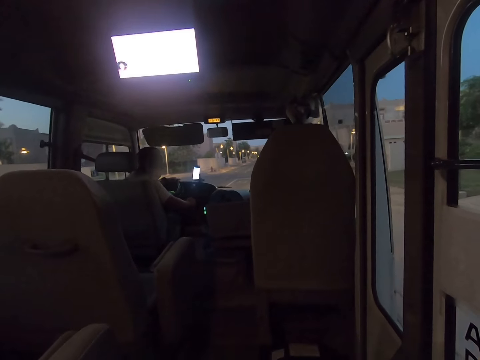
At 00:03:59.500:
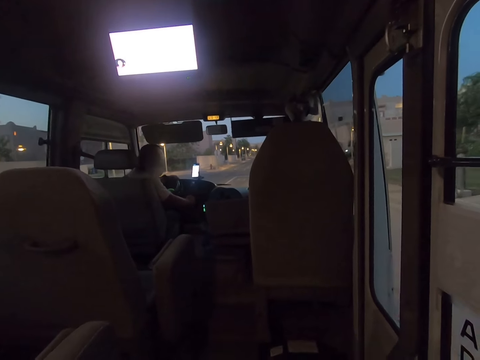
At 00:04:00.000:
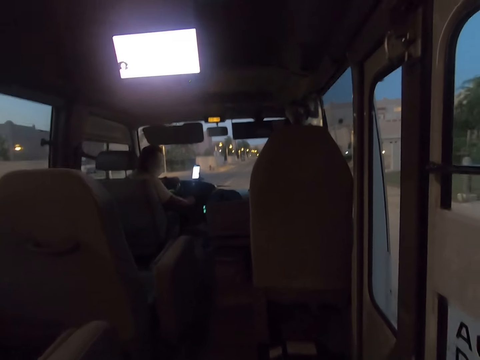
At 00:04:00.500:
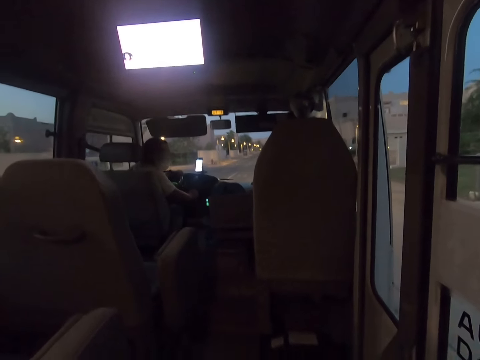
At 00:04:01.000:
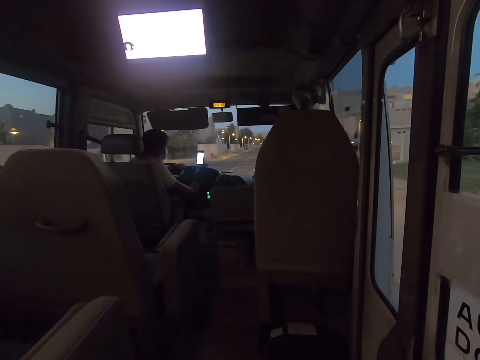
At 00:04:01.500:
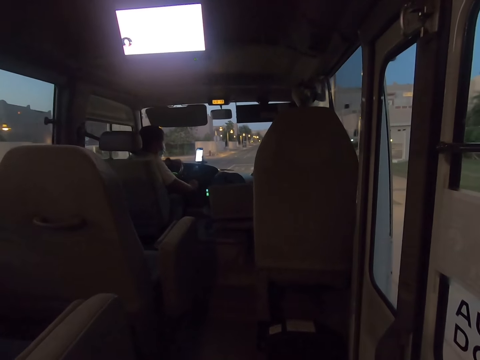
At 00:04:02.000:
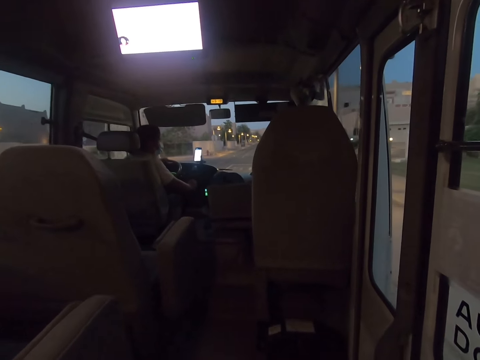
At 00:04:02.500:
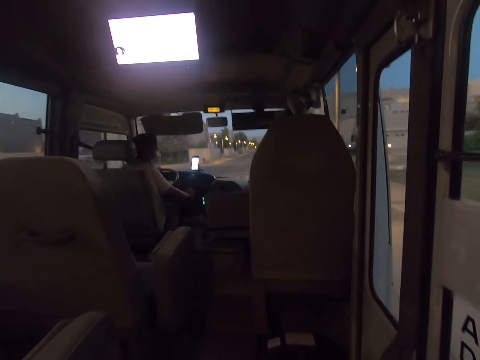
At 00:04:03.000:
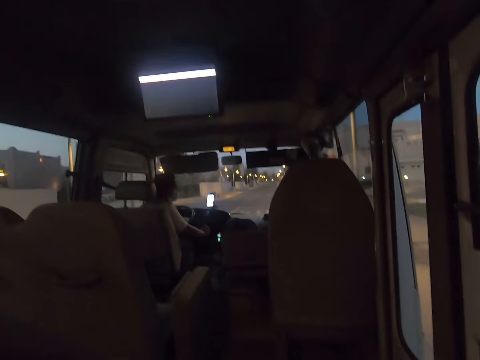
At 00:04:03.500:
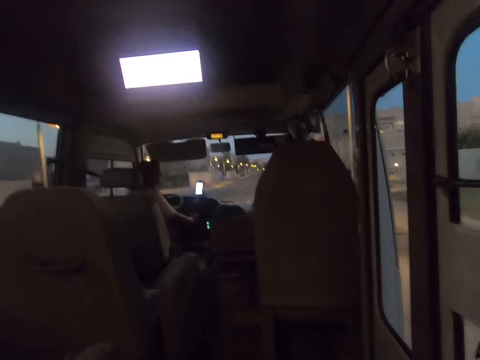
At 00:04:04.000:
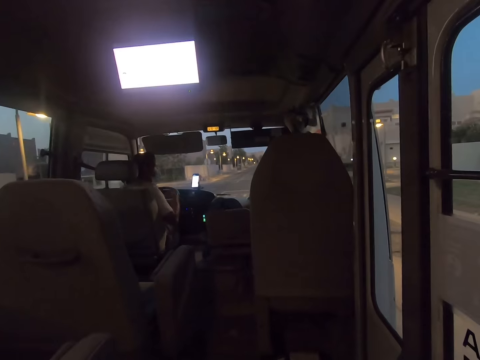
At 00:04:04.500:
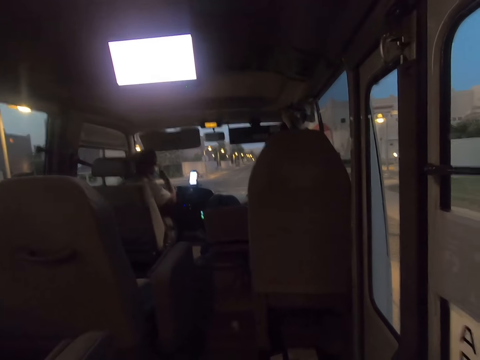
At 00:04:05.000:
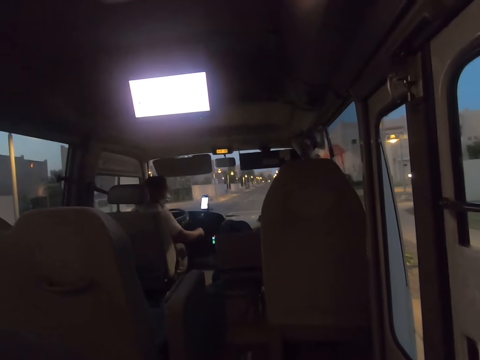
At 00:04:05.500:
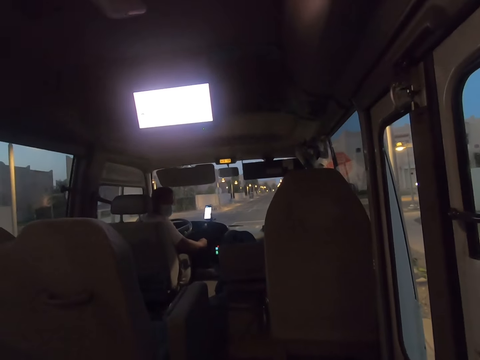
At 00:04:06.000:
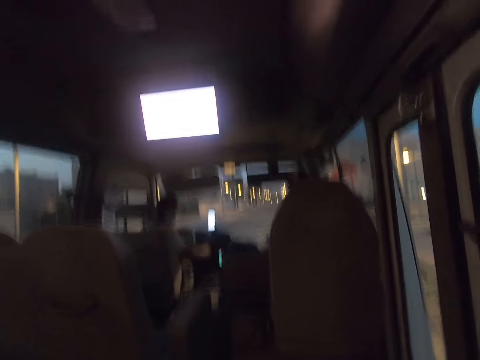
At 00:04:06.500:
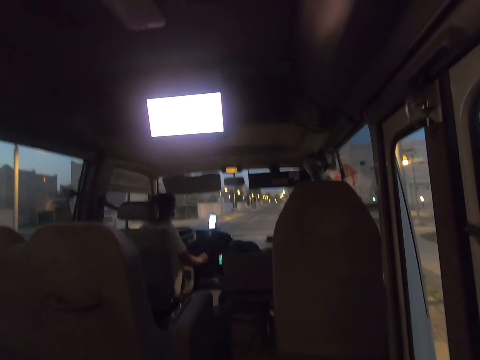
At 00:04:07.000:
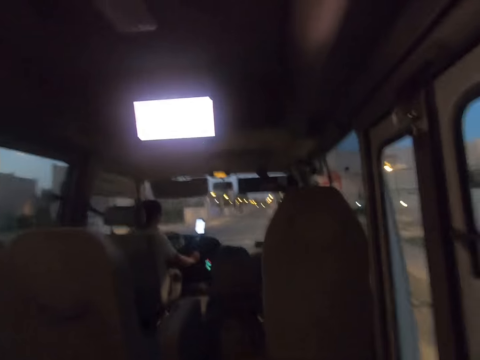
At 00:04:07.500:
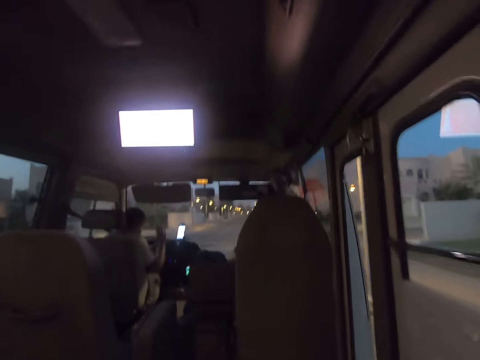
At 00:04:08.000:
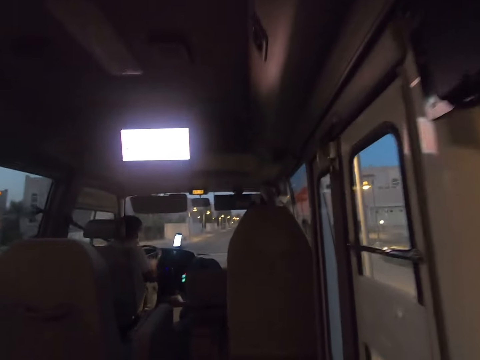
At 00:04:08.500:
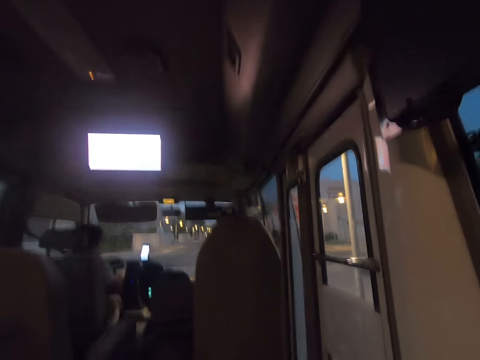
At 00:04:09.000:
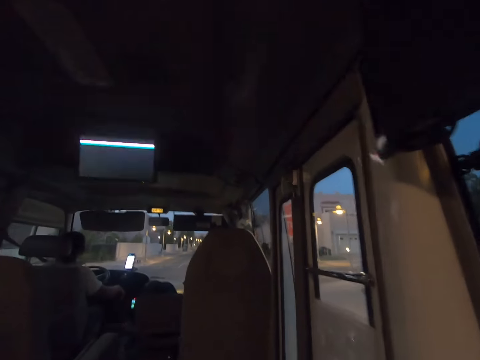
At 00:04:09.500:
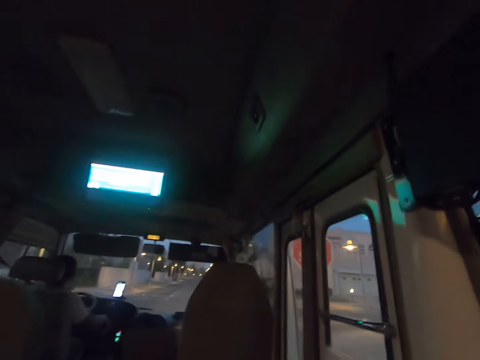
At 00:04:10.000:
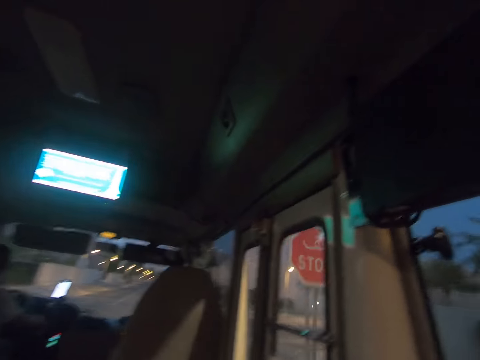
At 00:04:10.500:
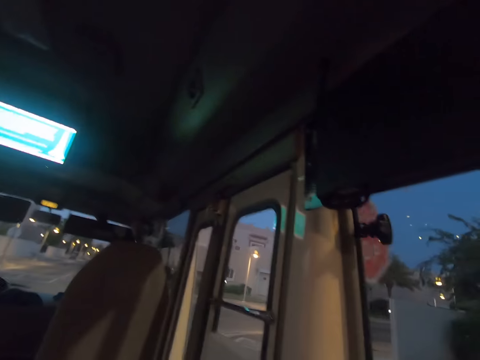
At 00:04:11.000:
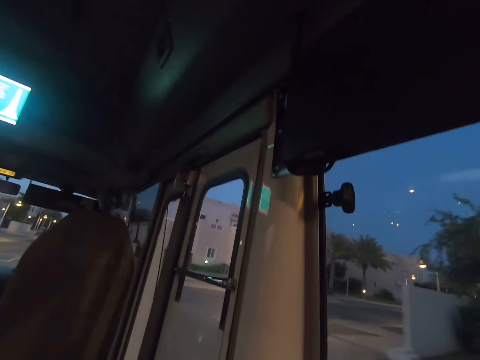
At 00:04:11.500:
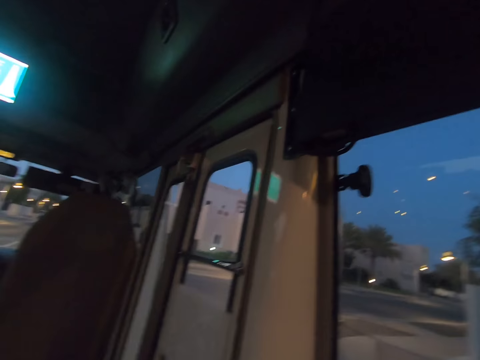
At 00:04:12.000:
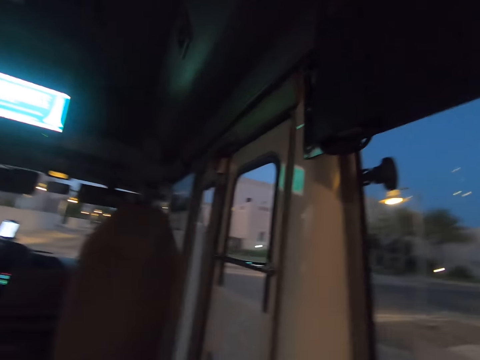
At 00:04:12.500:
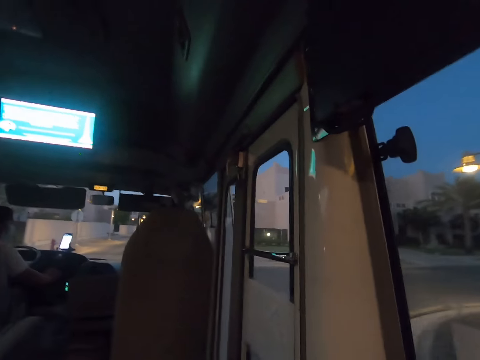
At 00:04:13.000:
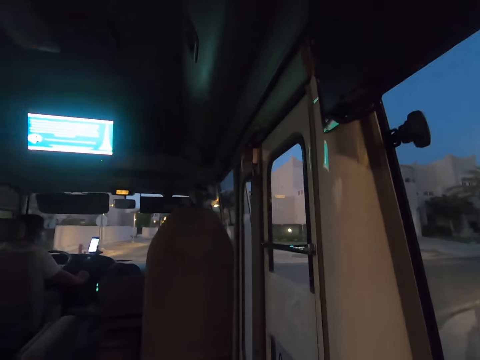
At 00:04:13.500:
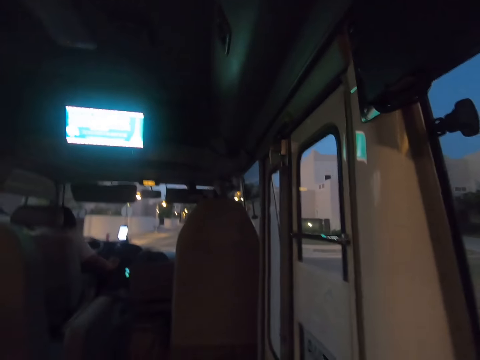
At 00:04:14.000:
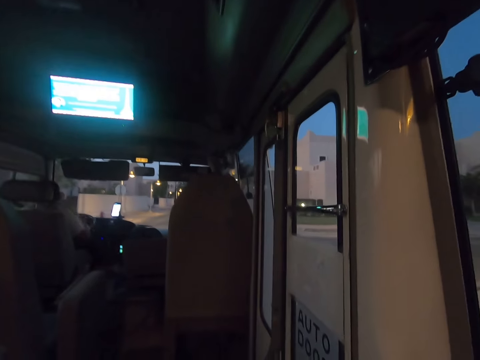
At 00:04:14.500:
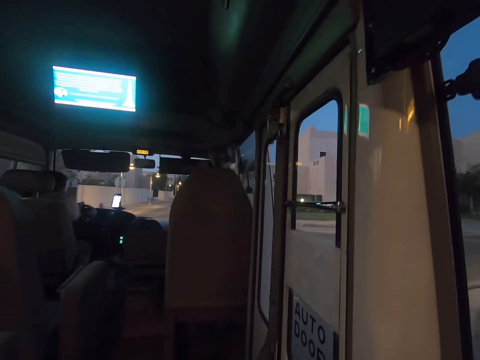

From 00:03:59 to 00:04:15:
The camera wearer looks around. A man drives the bus. The camera wearer looks around.

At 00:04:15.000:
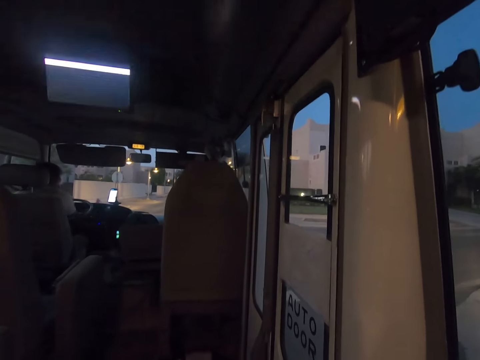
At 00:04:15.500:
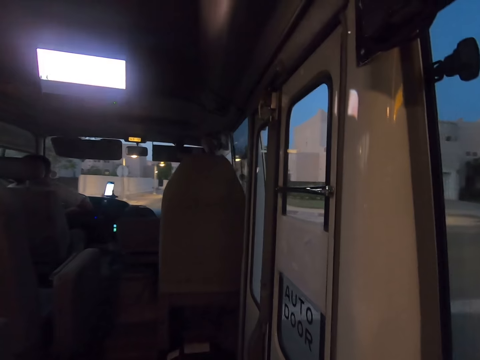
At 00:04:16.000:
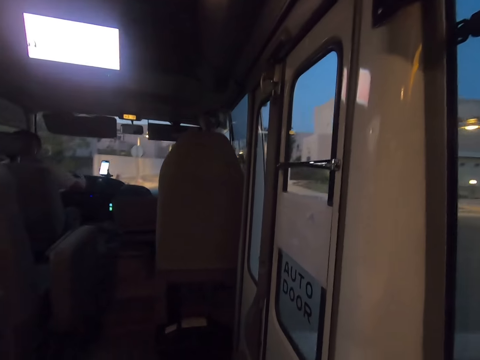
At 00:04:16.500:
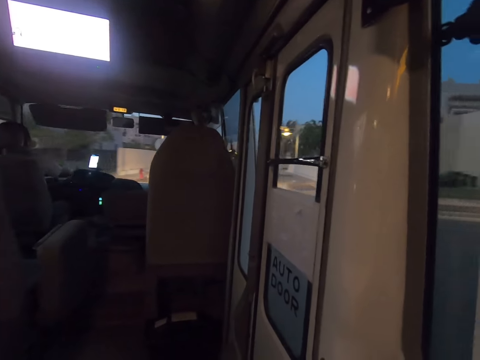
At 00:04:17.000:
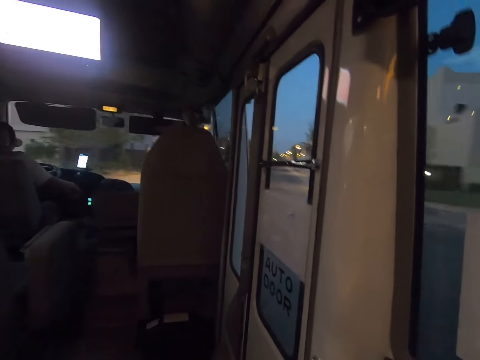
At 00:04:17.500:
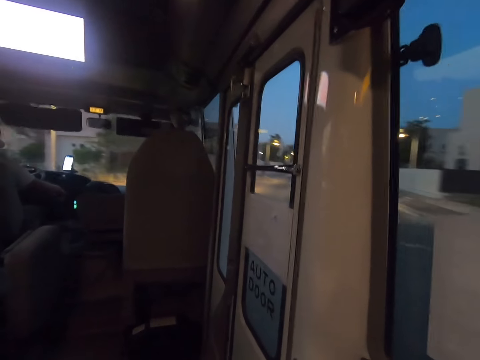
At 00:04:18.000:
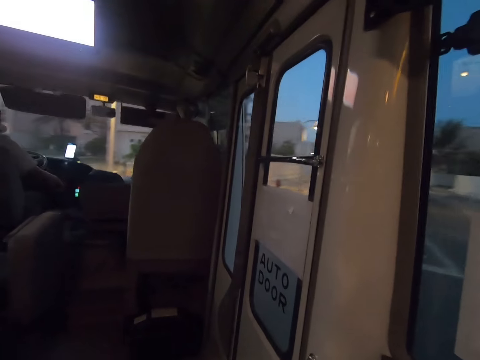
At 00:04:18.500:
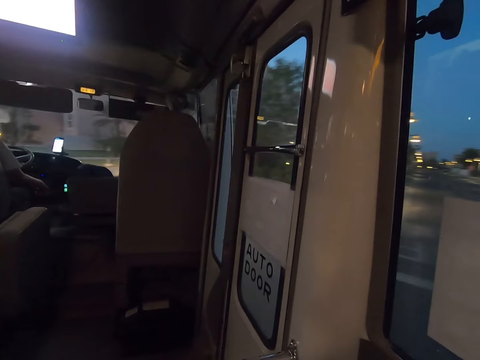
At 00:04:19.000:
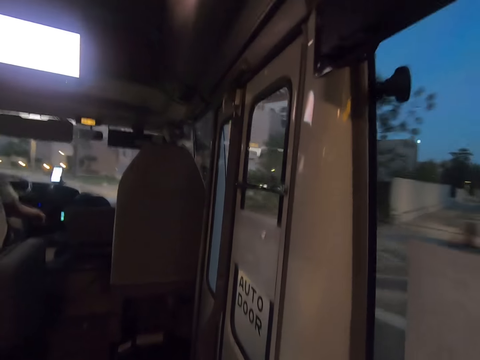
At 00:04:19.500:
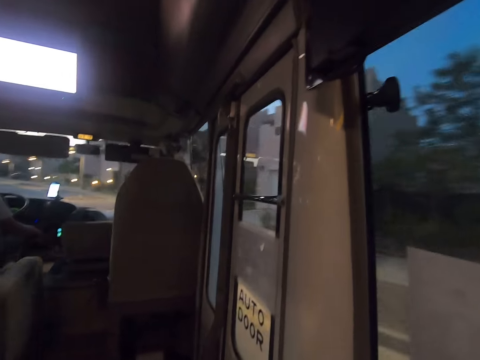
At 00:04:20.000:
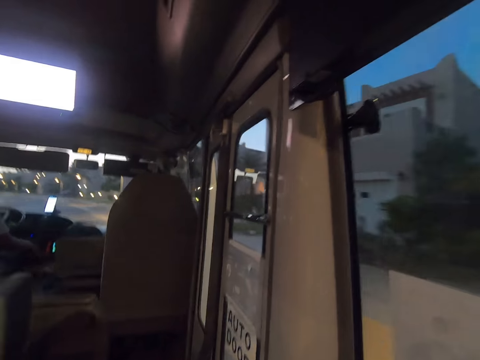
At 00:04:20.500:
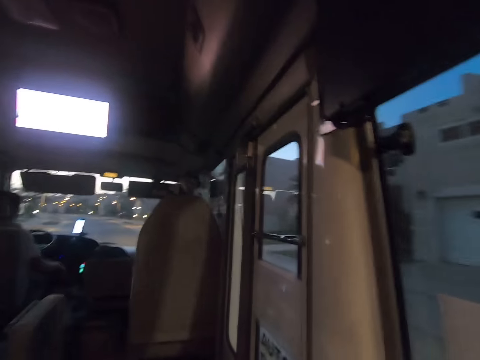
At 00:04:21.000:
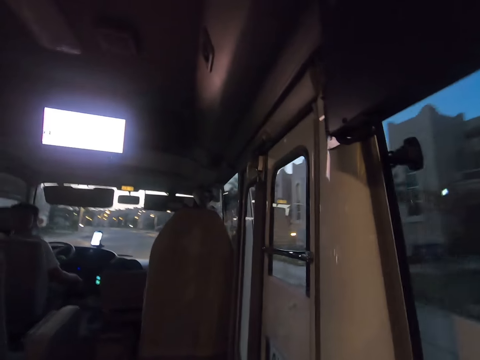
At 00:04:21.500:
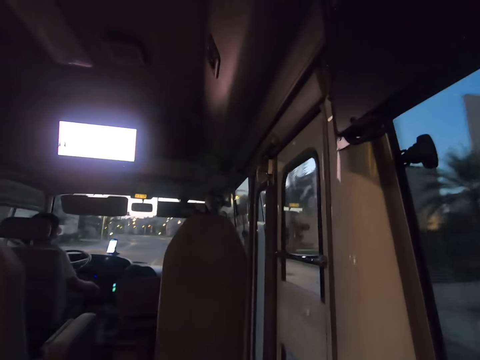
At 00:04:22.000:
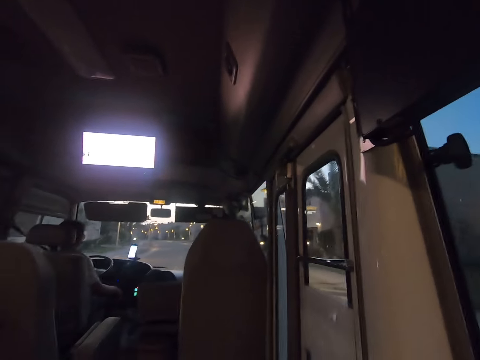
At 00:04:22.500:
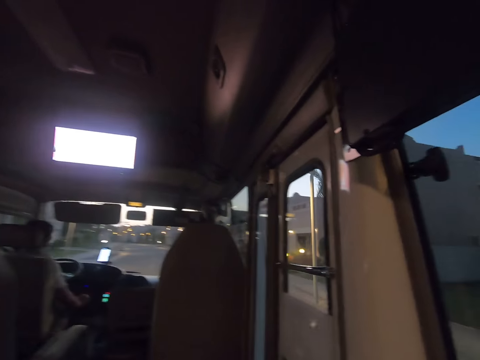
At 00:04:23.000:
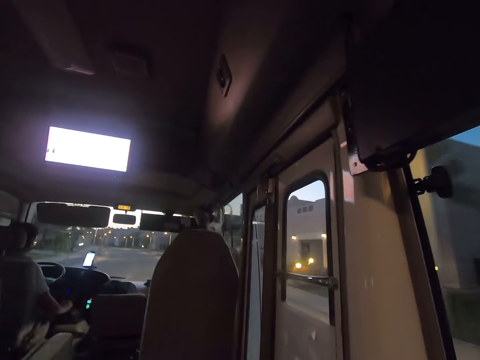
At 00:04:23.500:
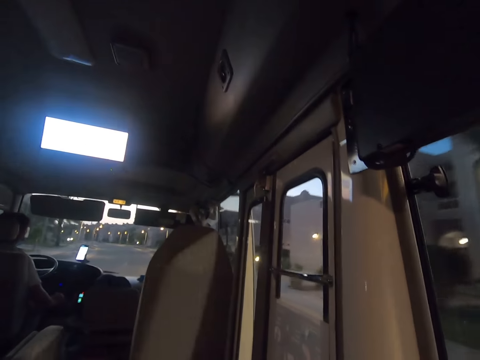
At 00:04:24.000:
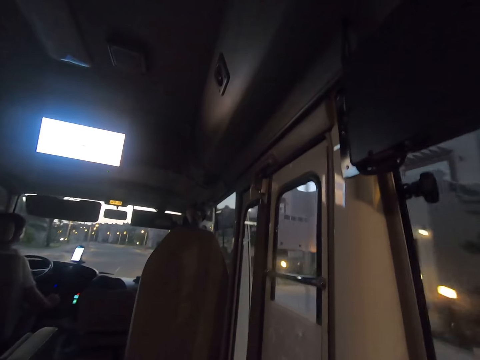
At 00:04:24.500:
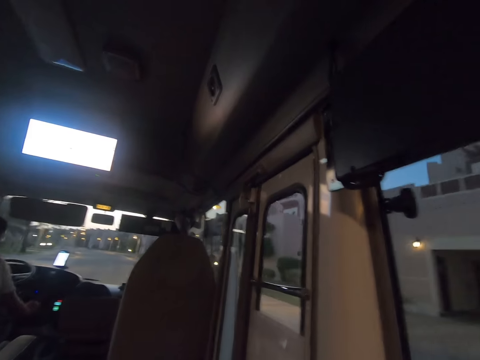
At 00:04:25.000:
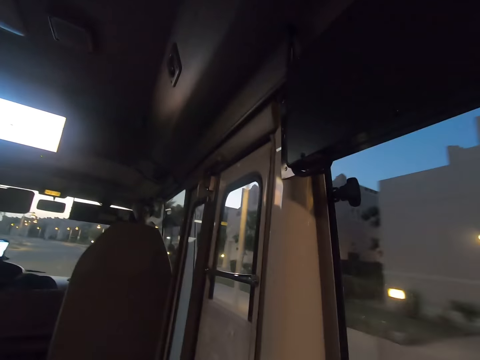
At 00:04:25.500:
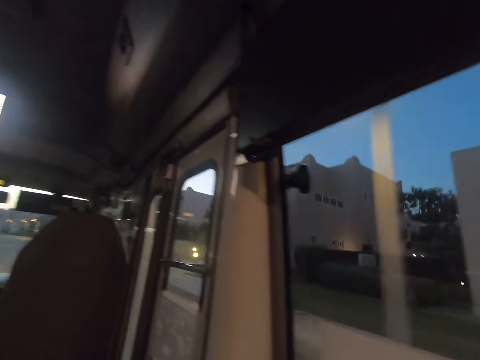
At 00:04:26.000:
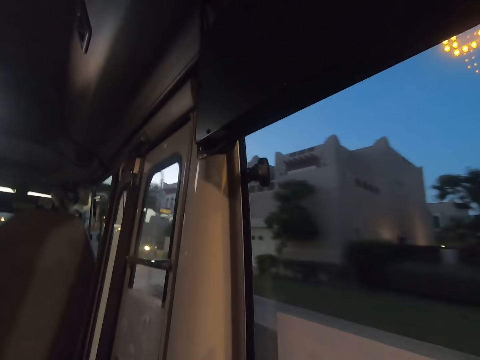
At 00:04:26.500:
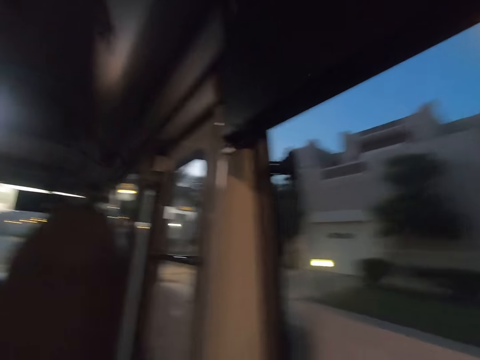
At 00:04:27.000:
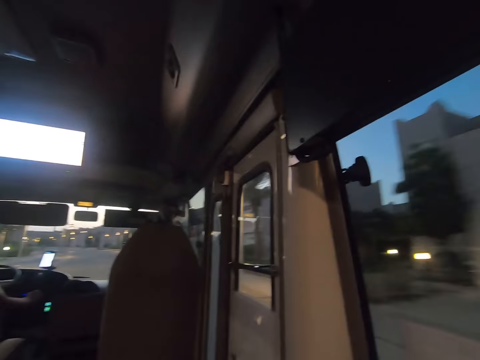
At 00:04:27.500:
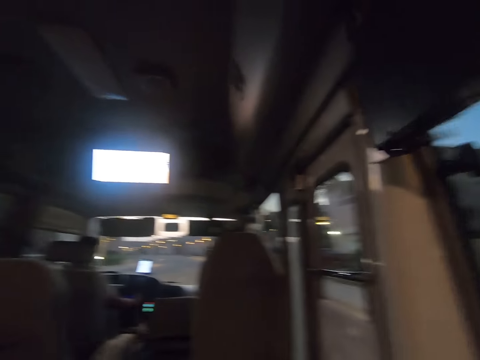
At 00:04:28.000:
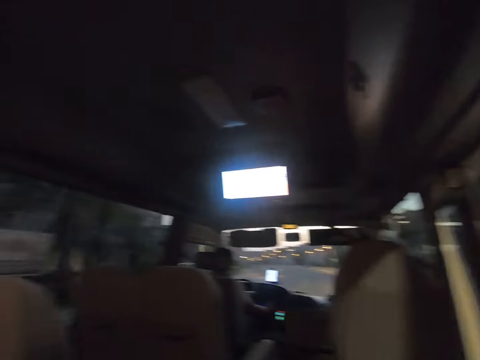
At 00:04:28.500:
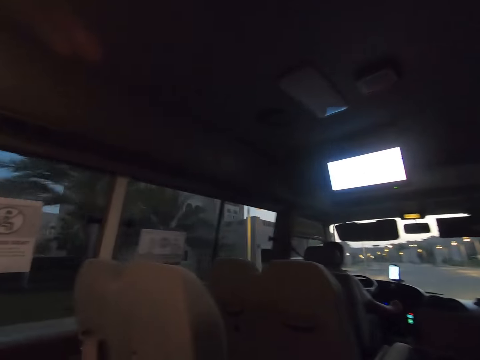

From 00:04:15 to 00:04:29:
A man drives the bus. The camera wearer looks around the road.
